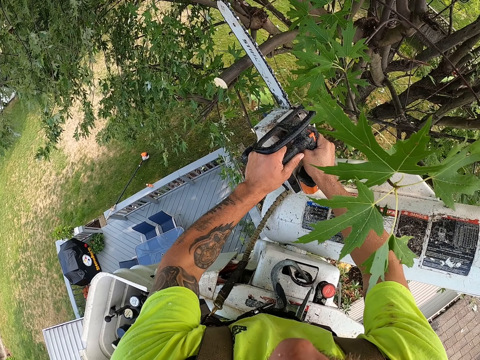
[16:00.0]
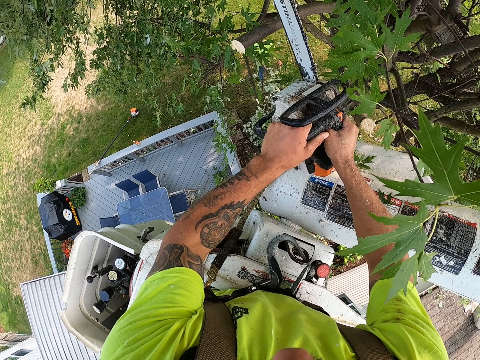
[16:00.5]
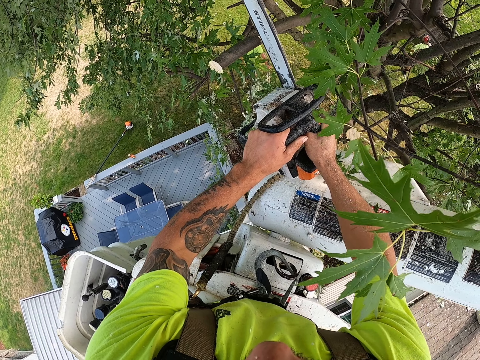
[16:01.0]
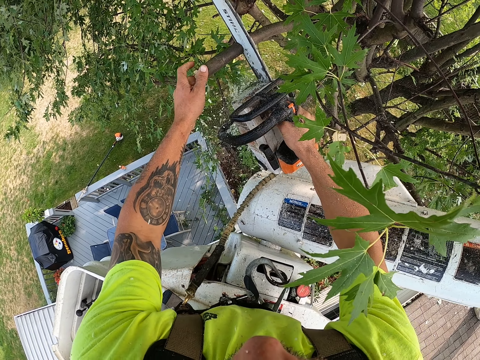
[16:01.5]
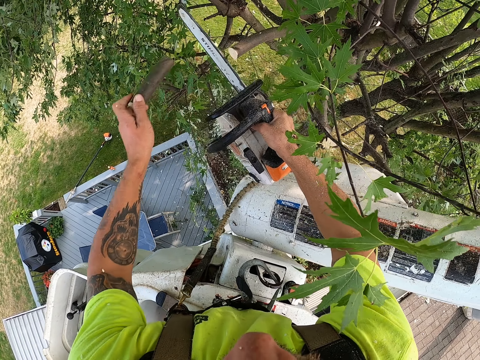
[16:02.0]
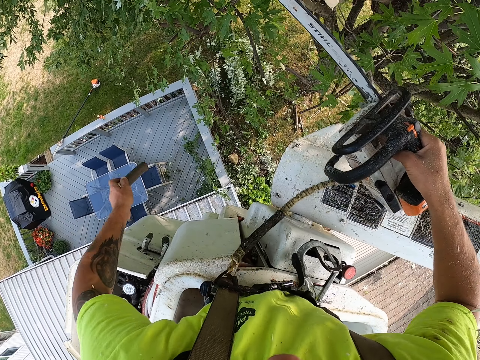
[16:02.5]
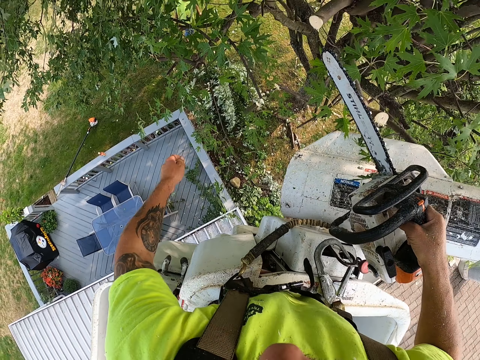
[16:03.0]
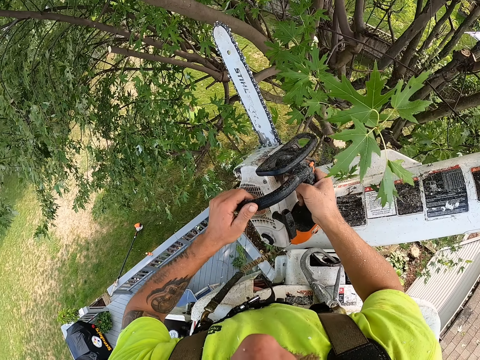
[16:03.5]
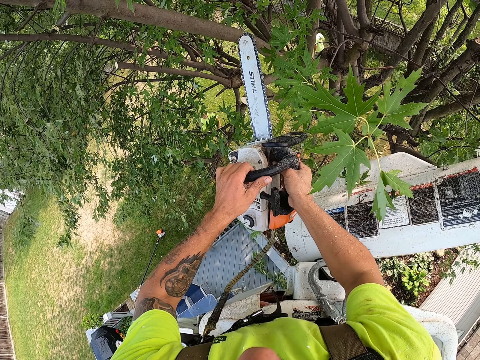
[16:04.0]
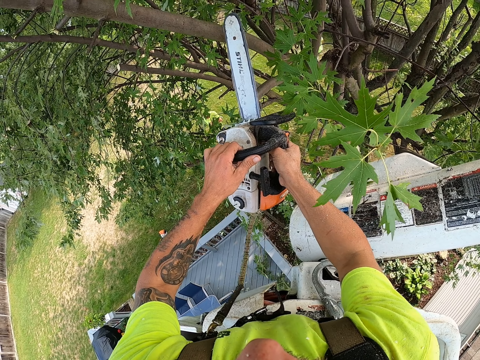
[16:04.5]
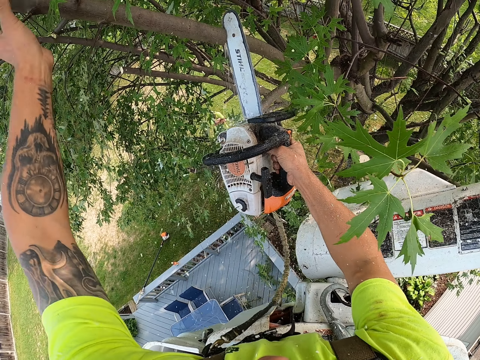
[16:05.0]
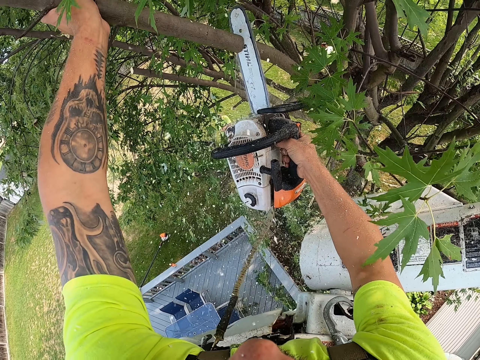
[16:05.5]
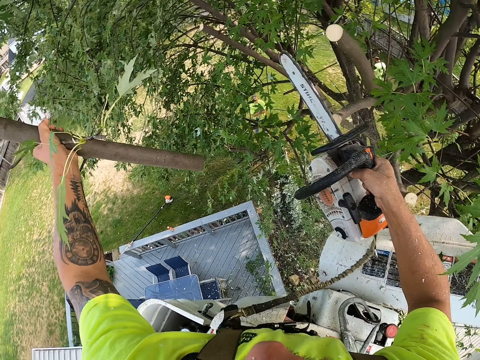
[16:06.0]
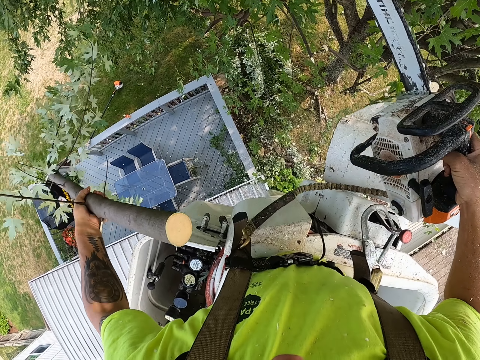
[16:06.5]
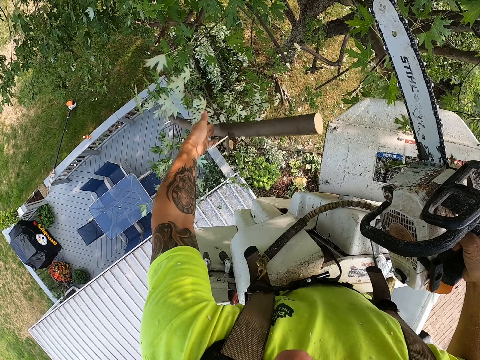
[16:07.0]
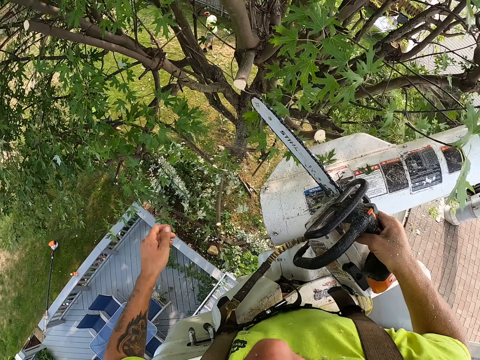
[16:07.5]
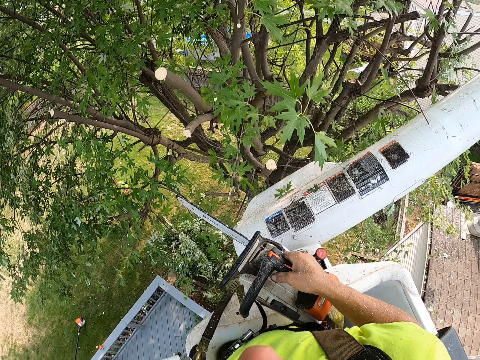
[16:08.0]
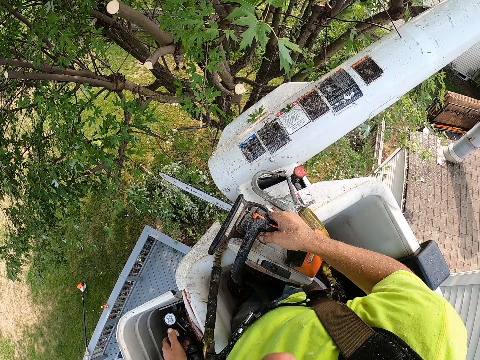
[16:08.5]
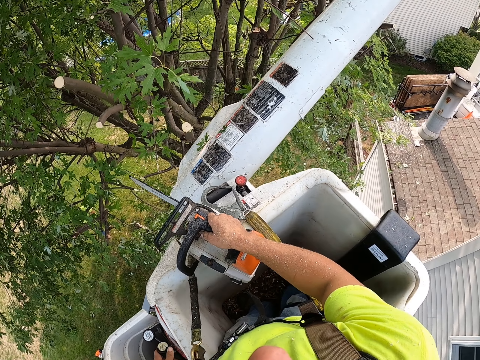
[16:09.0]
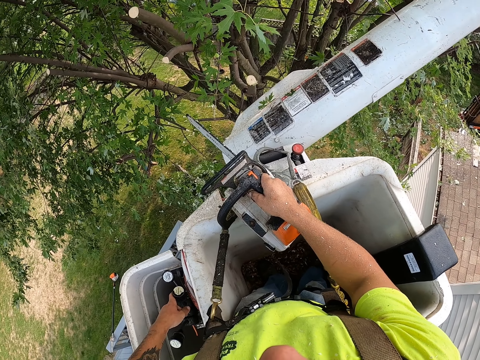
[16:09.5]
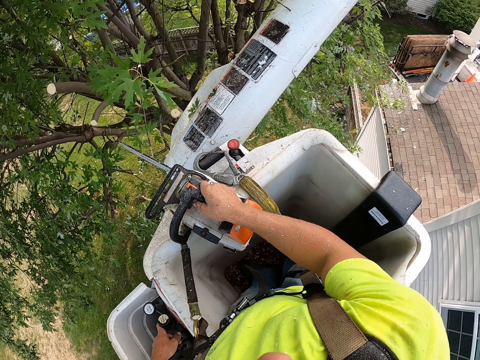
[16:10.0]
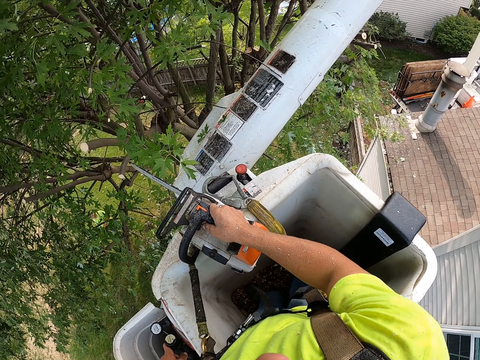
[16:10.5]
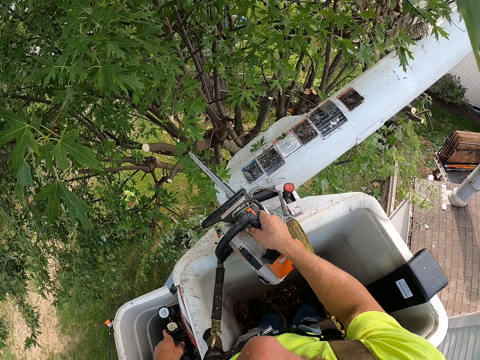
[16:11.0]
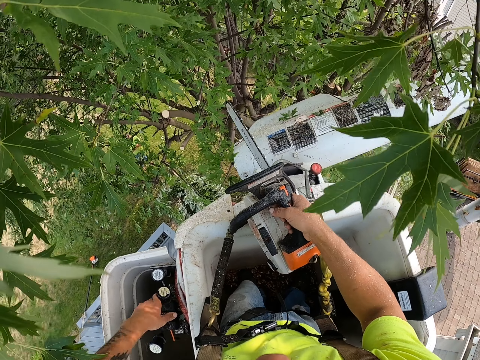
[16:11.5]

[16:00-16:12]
The camera wearer cuts a branch from the tree with the chainsaw with both hands. He holds the branch with his left hand. He throws the branch on the grass with his left hand. He holds the chainsaw with both hands. He cuts a branch from the tree with the chainsaw with both hands. He holds the branch with his left hand. He throws the branch on the grass with his left hand. He operates a boom lift lever with his left hand. He adjusts the crane.

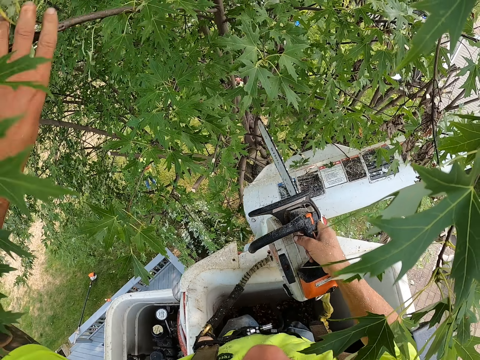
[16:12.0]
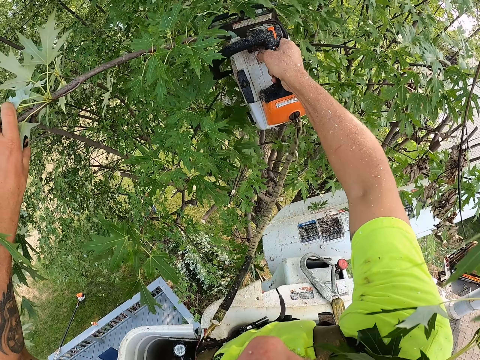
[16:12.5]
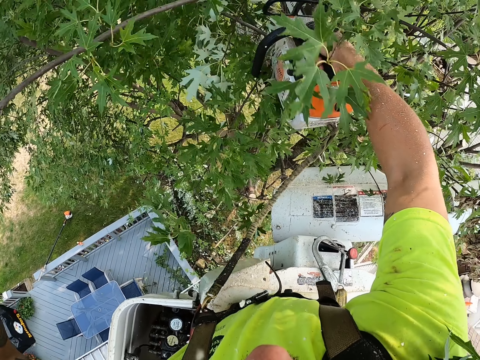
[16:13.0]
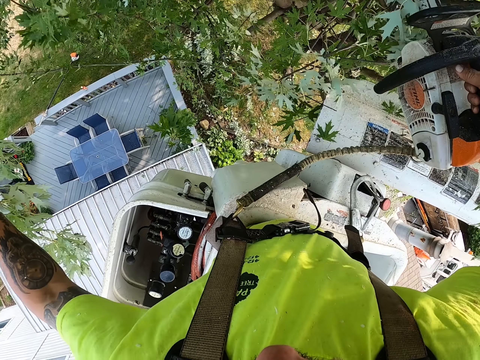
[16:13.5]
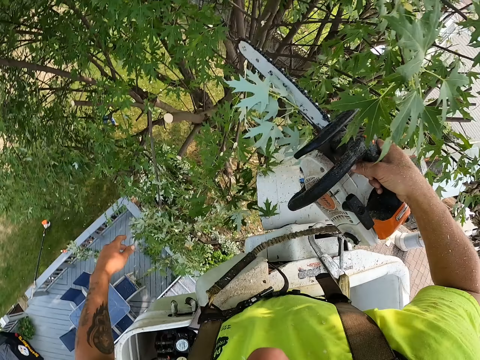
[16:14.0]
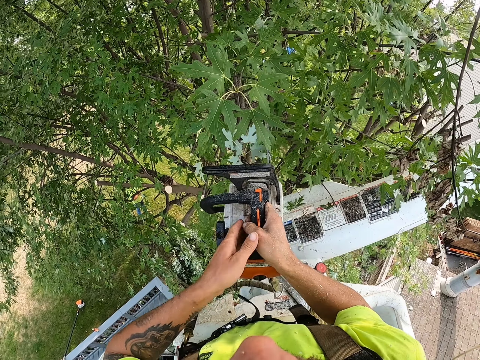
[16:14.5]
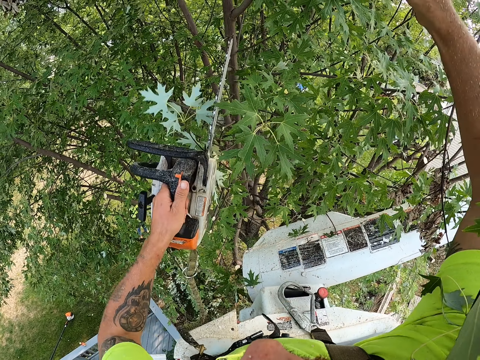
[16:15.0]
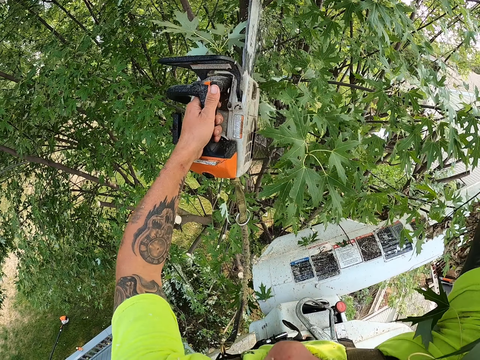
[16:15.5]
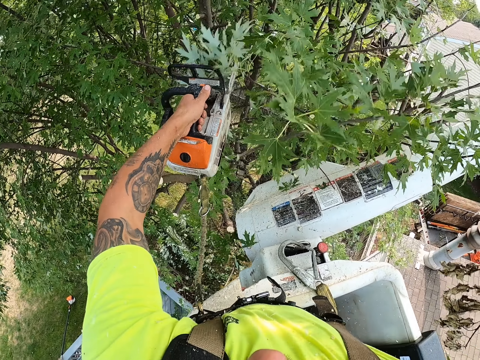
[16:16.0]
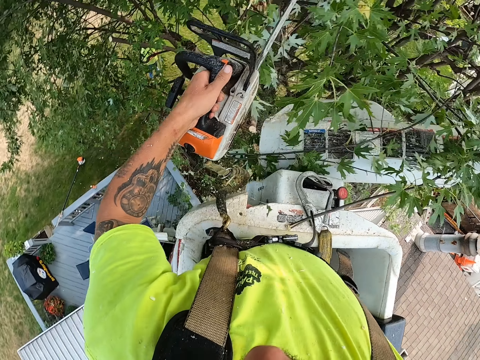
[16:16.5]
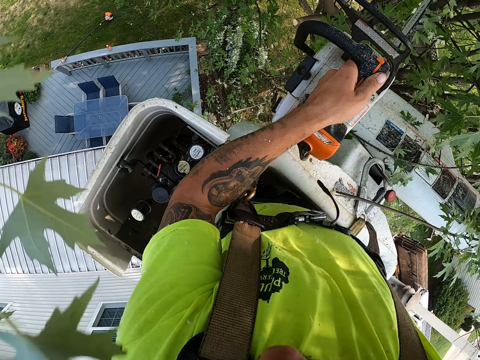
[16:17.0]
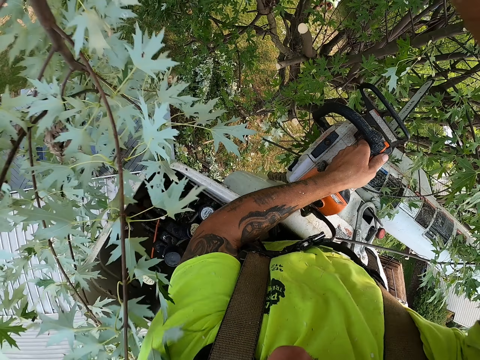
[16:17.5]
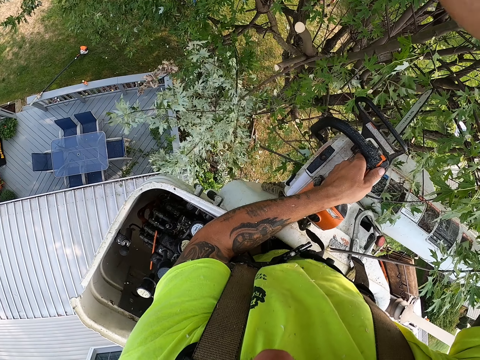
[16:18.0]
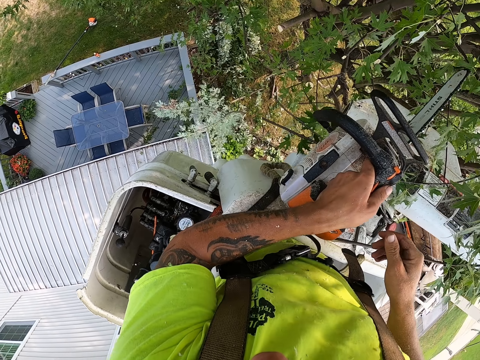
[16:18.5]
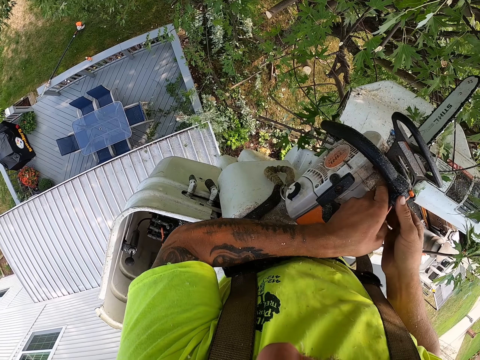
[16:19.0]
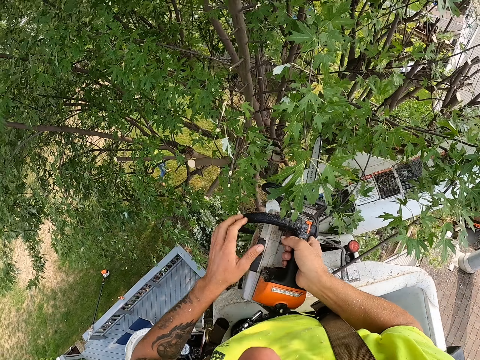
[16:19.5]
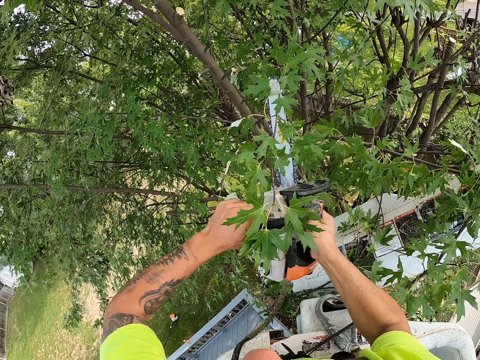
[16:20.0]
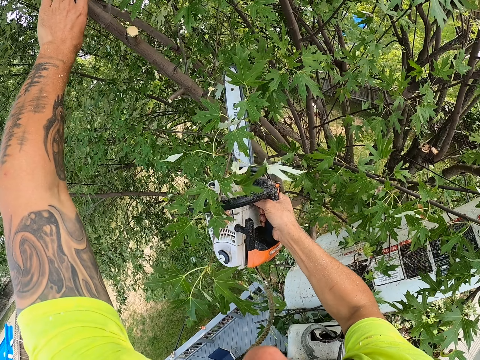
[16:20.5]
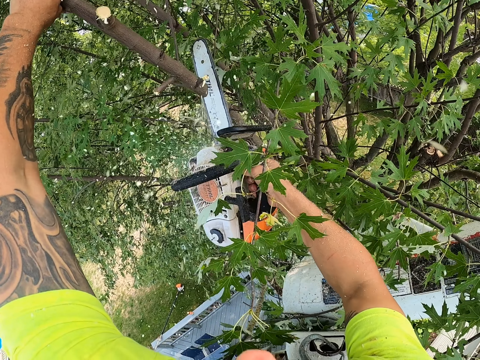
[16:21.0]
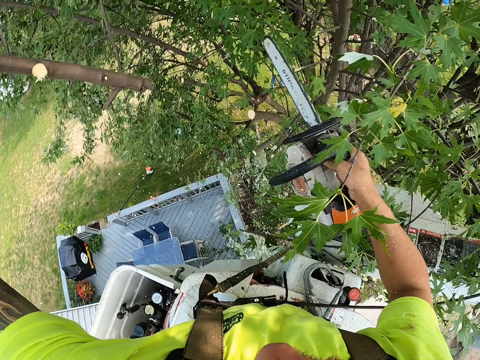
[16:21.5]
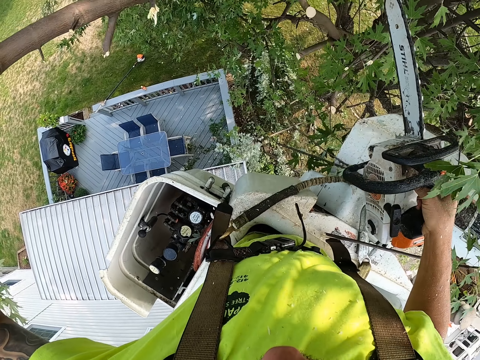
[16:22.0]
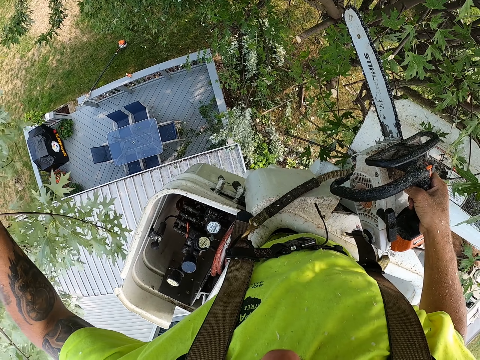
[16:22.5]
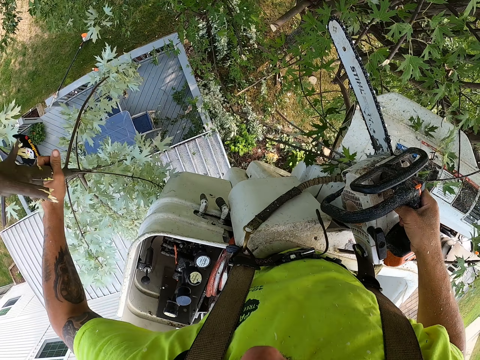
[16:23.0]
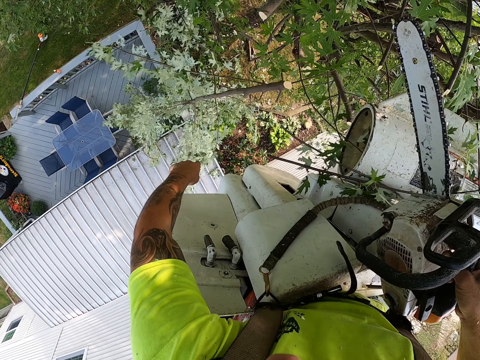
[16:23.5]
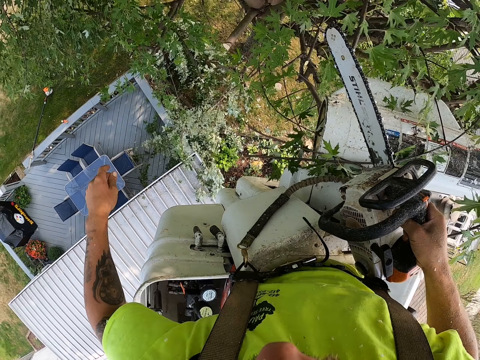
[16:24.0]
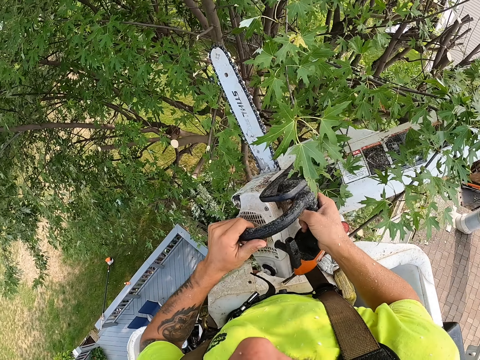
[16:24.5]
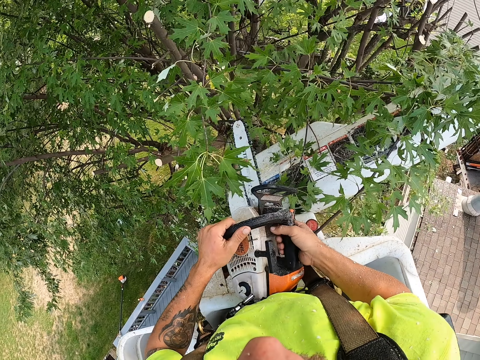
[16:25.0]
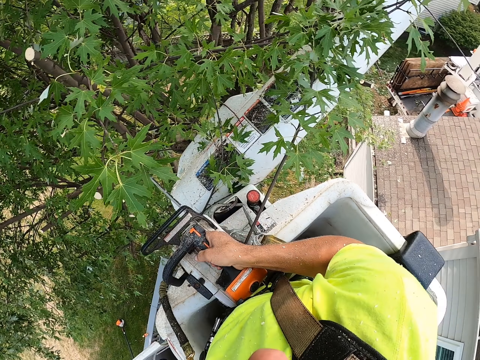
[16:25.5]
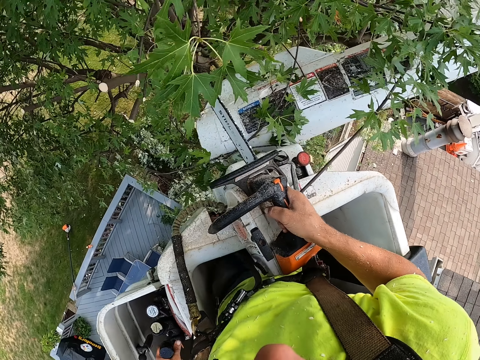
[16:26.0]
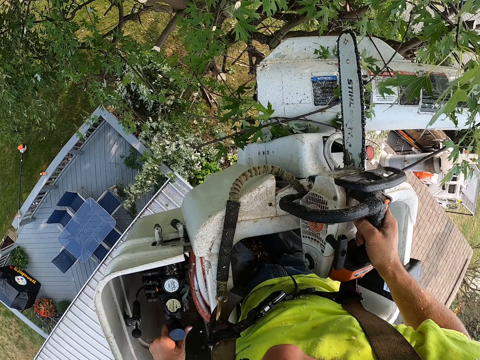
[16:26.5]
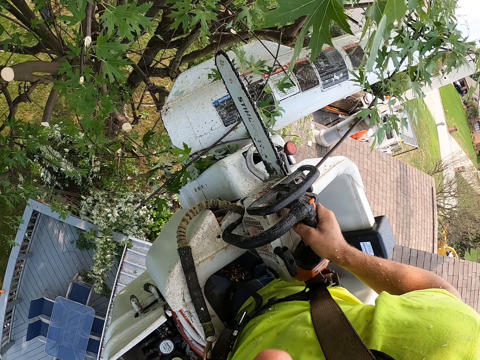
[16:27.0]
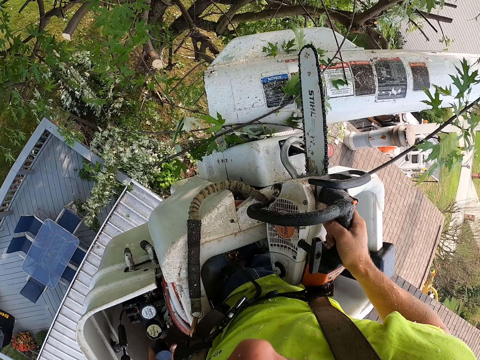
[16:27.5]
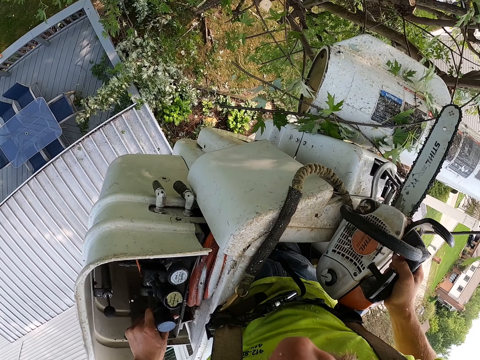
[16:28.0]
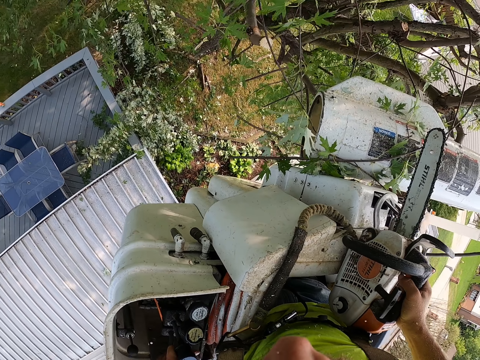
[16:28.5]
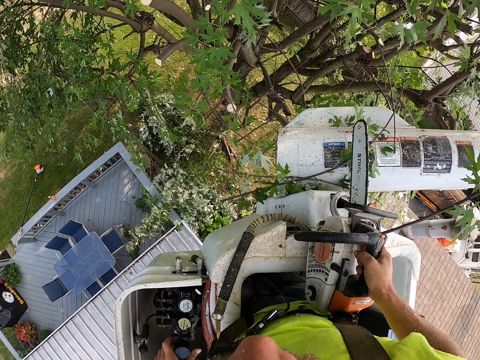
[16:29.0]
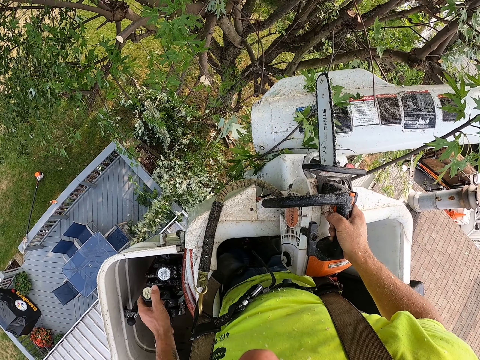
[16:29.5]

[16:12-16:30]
The camera wearer holds a branch with his left hand. He cuts the branch from the tree with the chainsaw with his right hand. He throws the branch on the grass with his left hand. He passes the chainsaw from his right hand to his left hand. He holds a branch with his right hand. He cuts the branch from the tree with the chainsaw with his left hand. He throws the branch on the grass with his right hand. He passes the chainsaw from his left hand to his right hand. He holds the chainsaw with both hands. He holds a branch with his left hand. He cuts the branch from the tree with the chainsaw with his right hand. He throws the branch on the grass with his left hand. He holds the chainsaw with both hands. He operates a boom lift lever with his left hand. He adjusts the crane.
